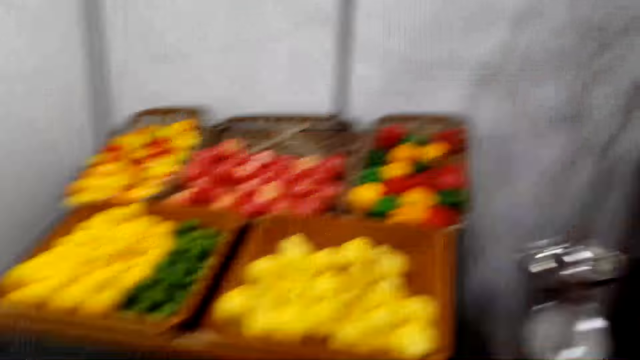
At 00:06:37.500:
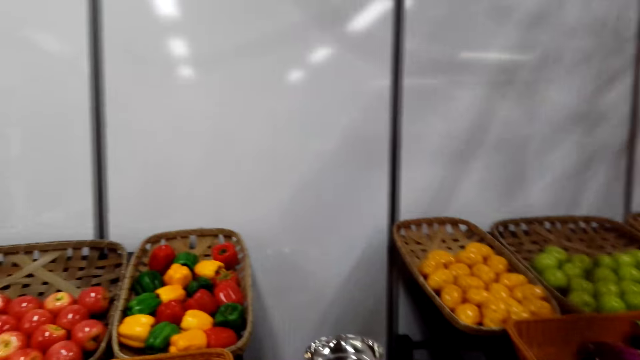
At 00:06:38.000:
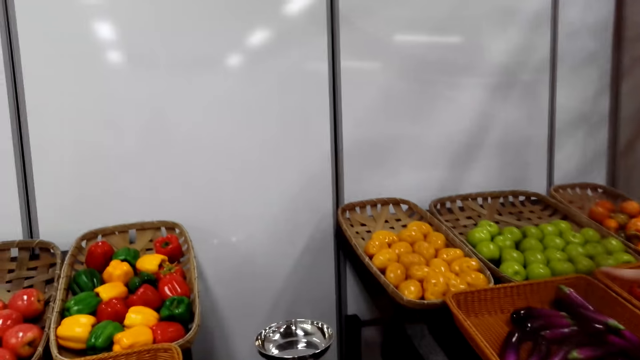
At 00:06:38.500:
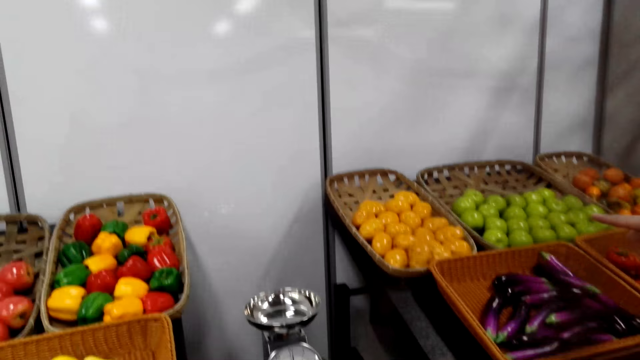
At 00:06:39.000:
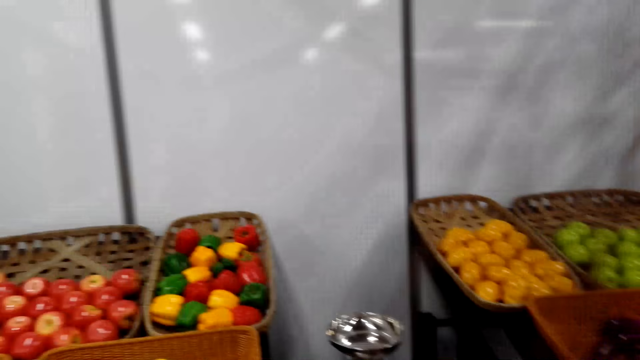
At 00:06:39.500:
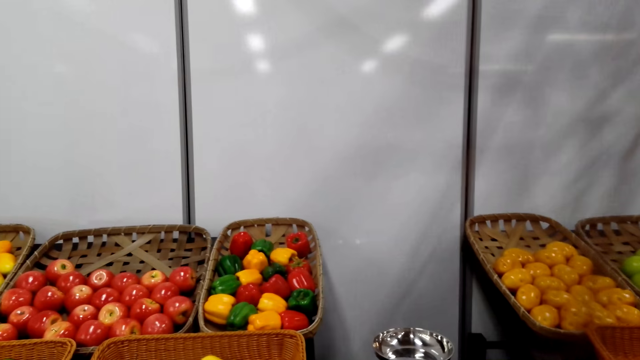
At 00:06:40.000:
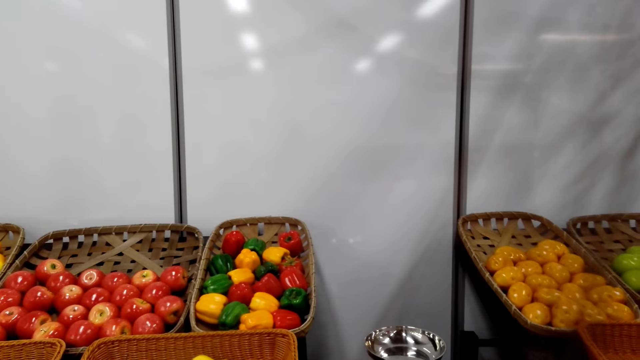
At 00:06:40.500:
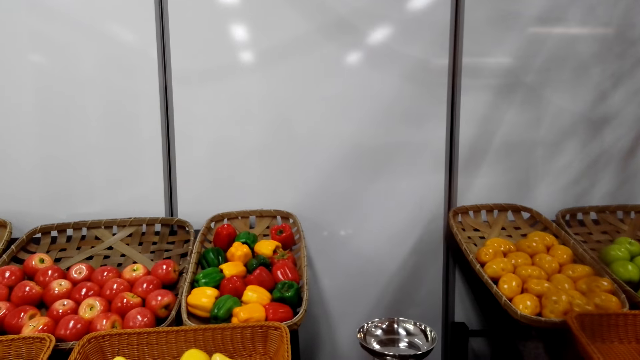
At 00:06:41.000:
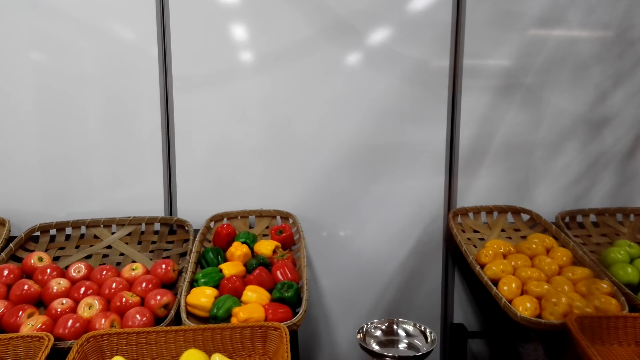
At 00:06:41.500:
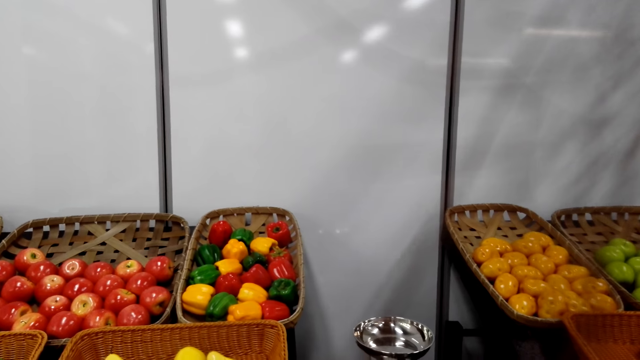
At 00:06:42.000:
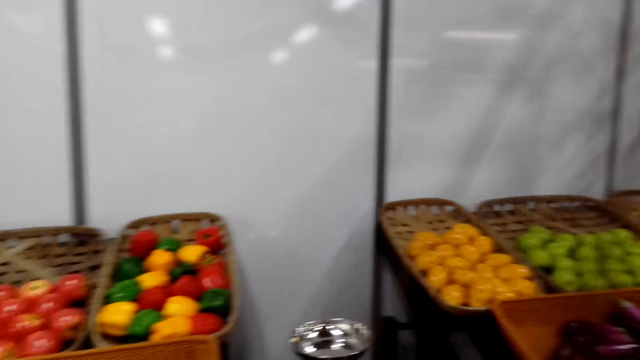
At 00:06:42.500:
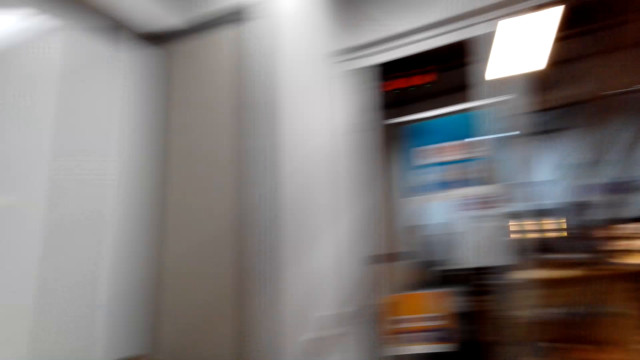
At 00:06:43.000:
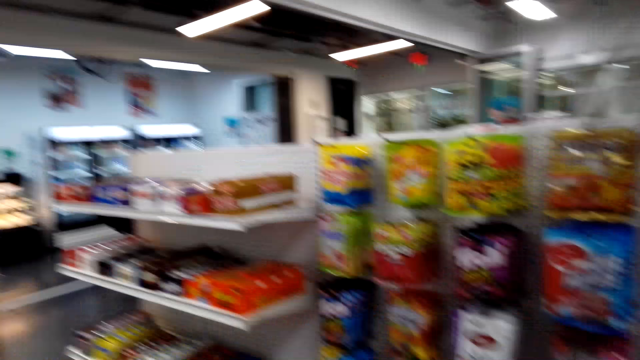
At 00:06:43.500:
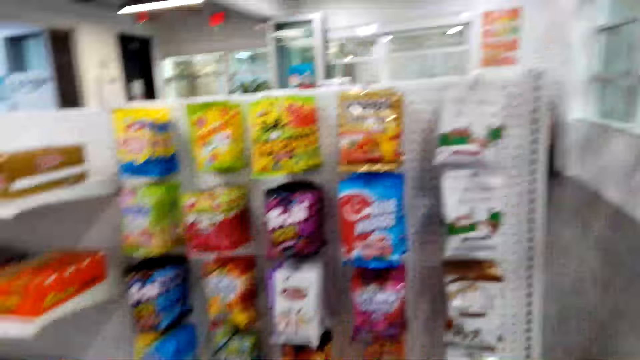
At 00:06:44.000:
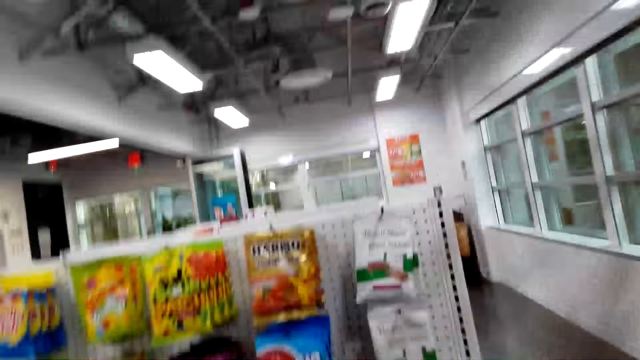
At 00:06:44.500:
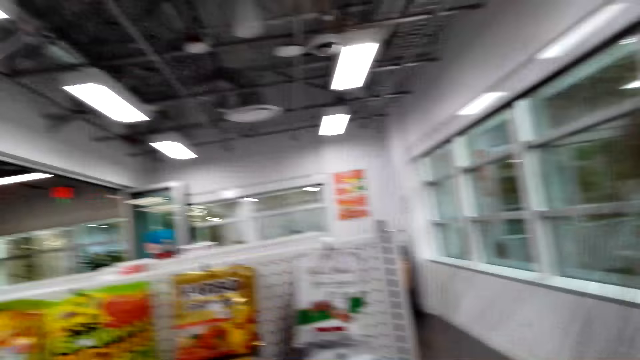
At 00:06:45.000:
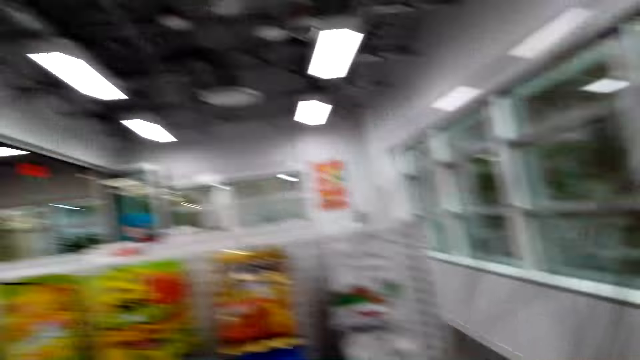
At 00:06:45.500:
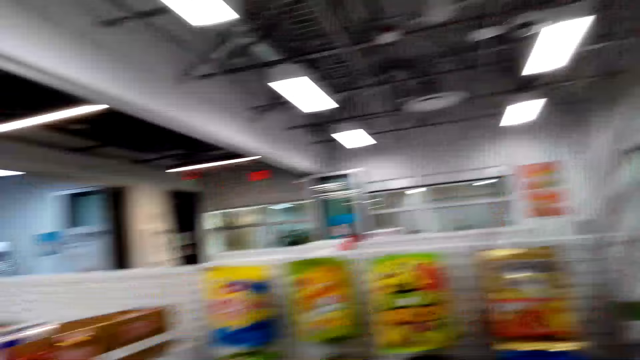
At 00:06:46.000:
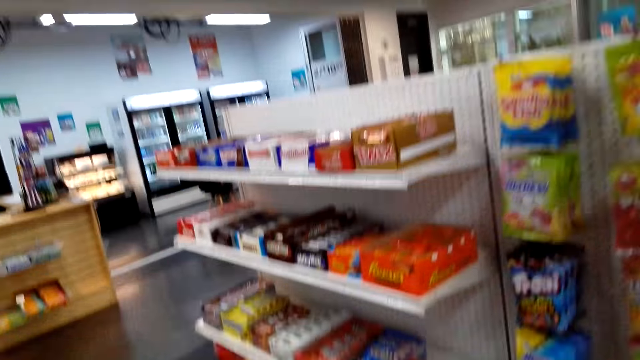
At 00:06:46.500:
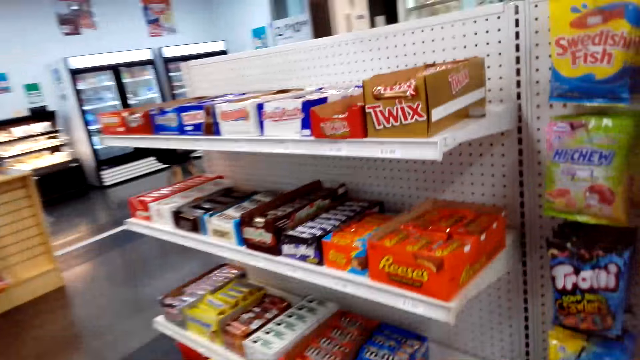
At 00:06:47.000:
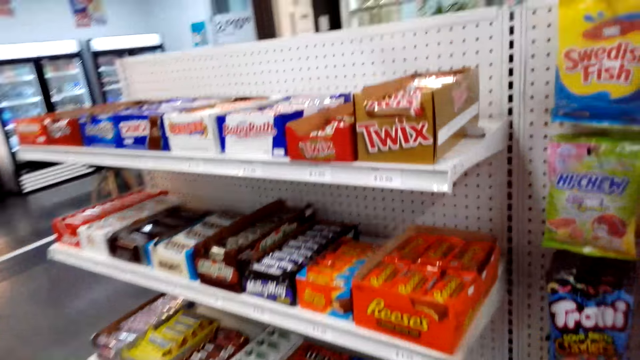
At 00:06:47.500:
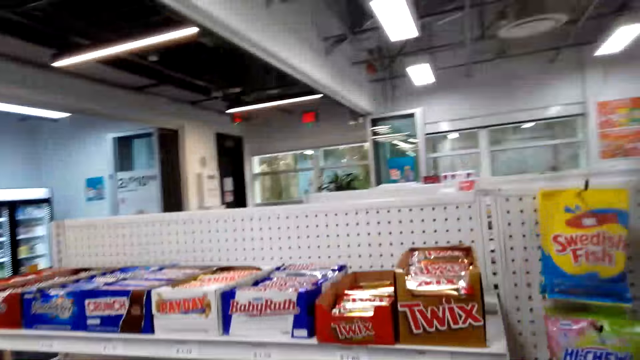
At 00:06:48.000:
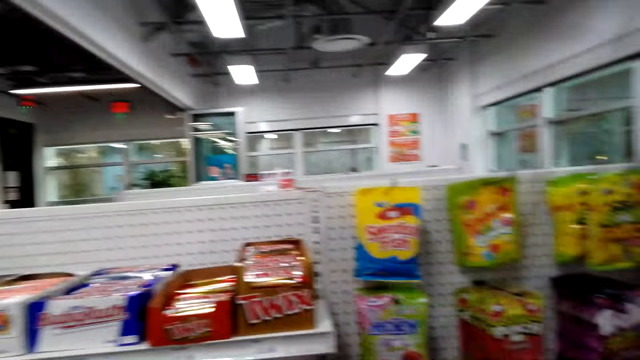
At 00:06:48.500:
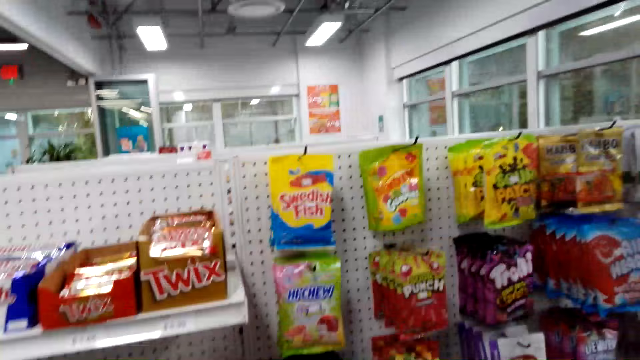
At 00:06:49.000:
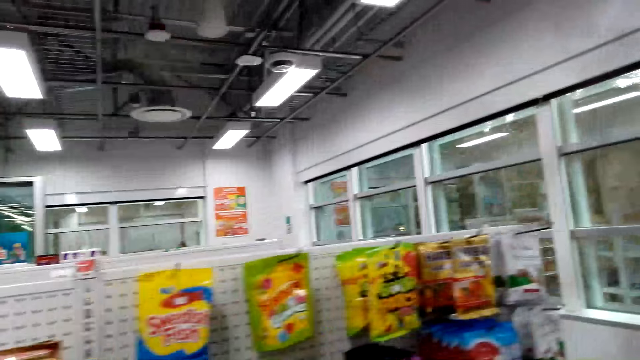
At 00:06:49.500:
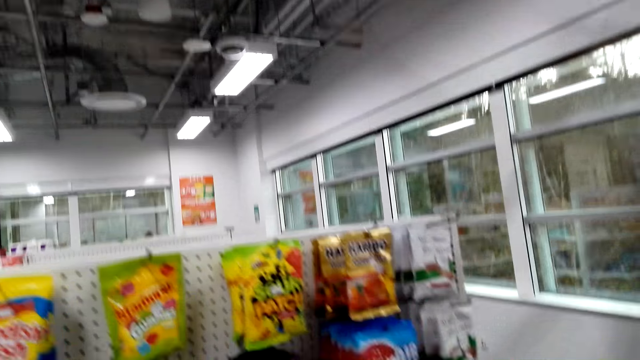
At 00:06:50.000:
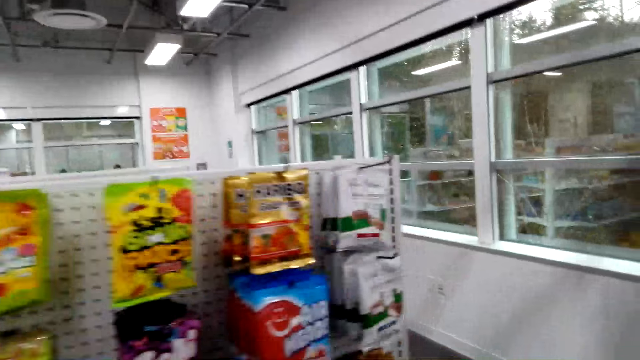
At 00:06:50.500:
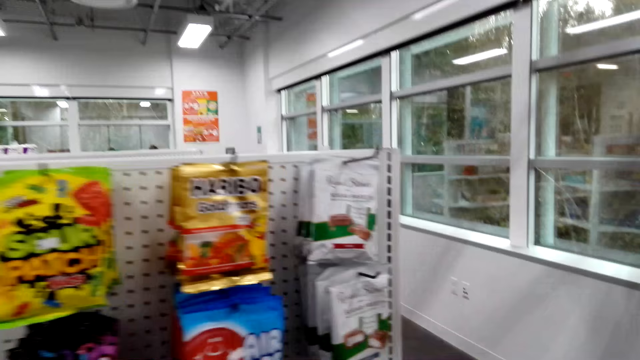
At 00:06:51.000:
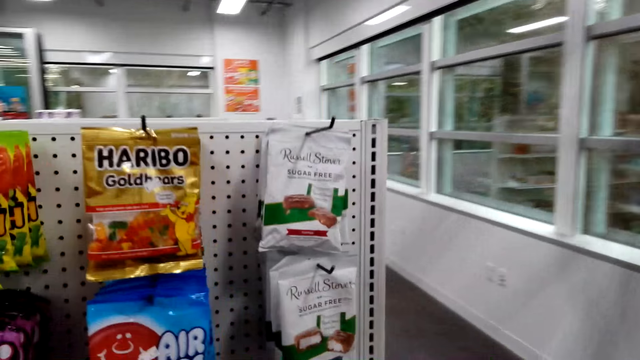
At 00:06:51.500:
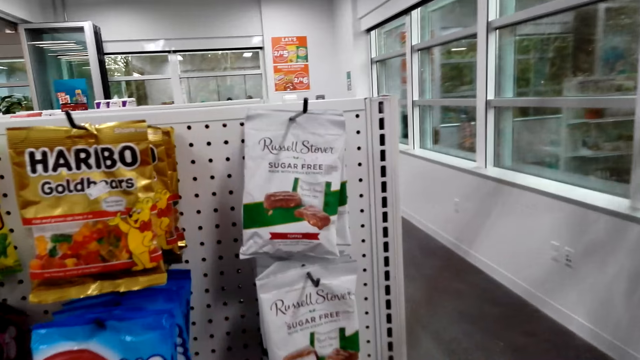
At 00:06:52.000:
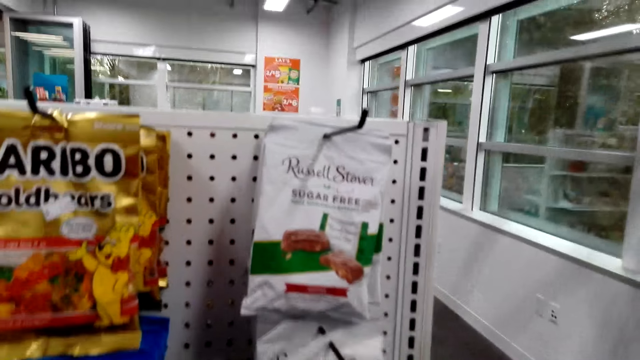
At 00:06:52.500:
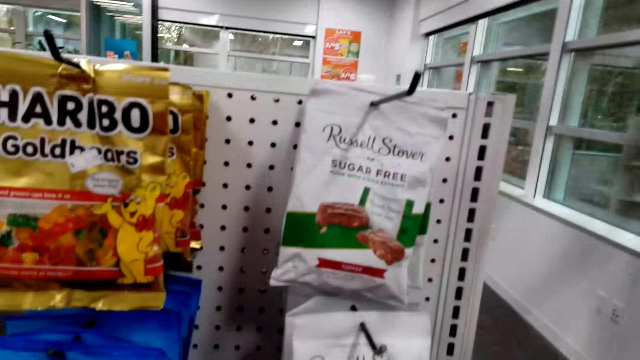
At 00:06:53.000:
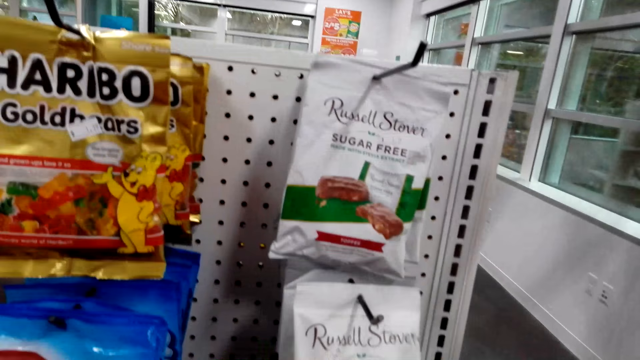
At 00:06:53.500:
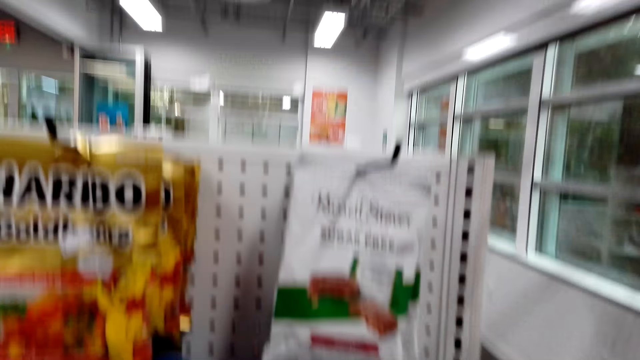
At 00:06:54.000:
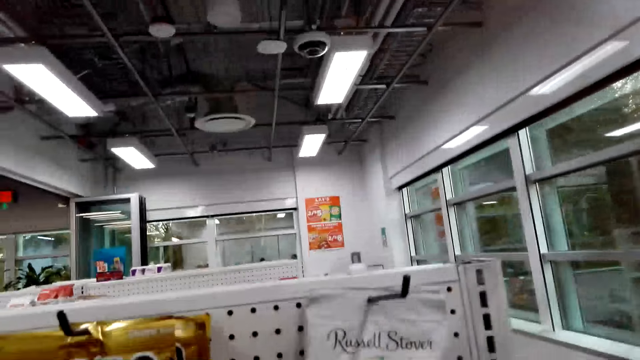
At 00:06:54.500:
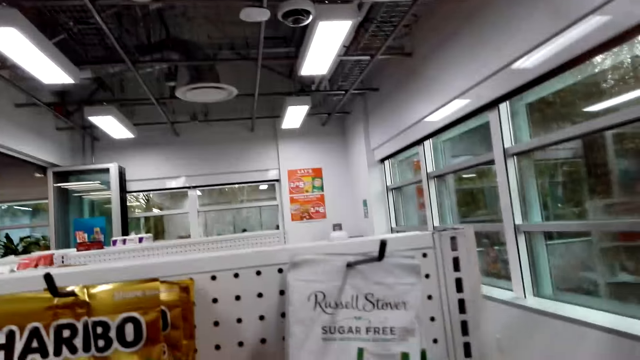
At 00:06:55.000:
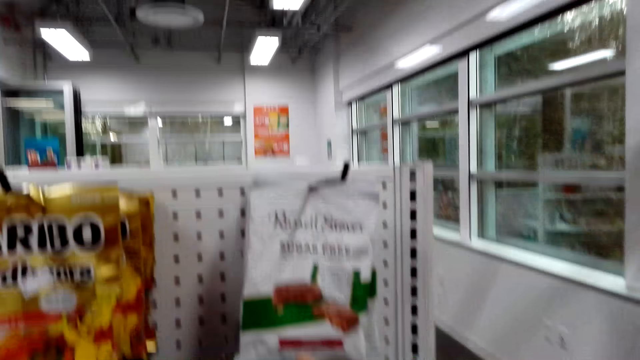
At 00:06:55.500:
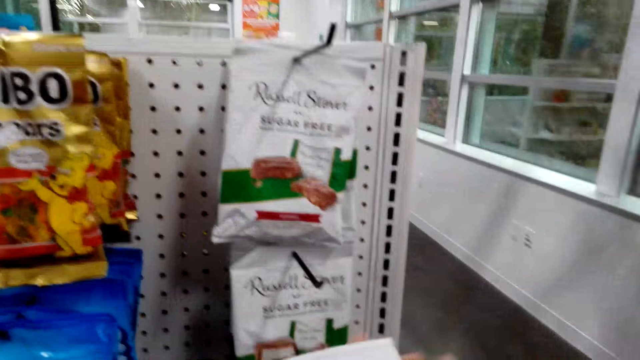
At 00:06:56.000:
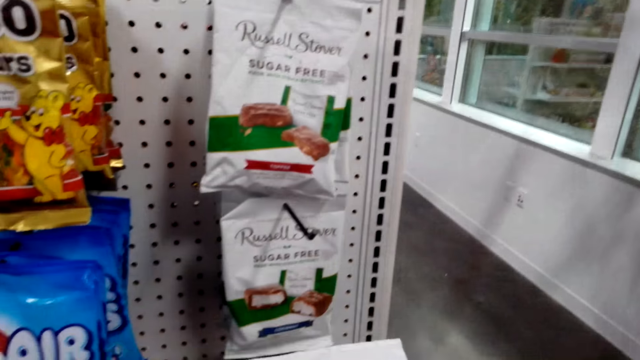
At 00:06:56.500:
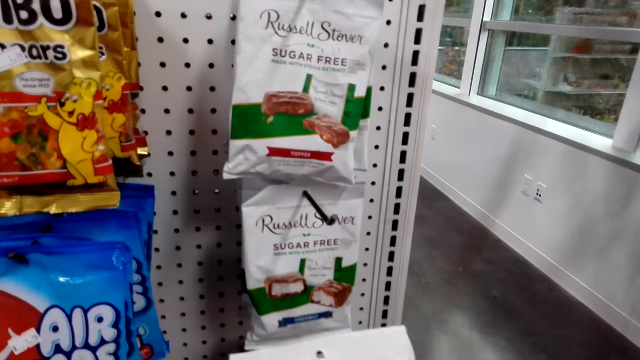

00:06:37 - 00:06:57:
The camera wearer inspects the racks. They talk to a woman. They inspect the racks. They talk to the woman. They remove a candies packet.
